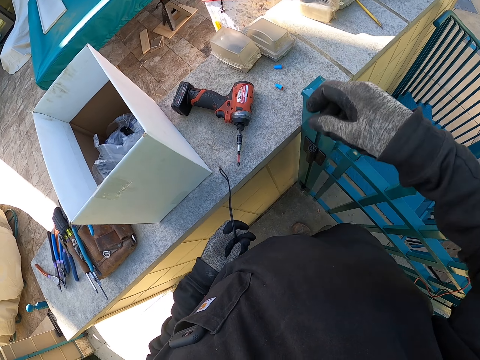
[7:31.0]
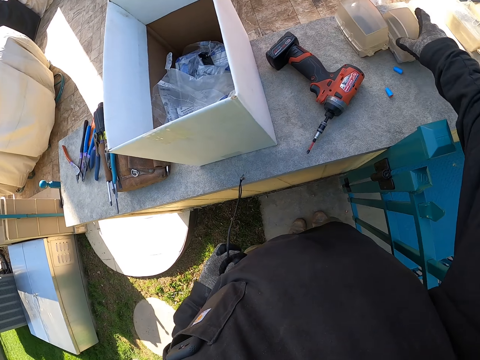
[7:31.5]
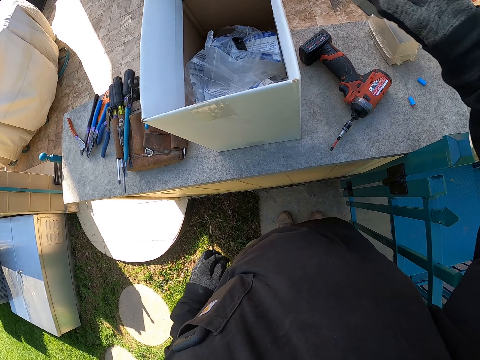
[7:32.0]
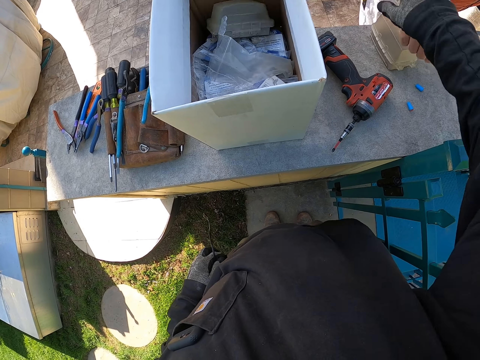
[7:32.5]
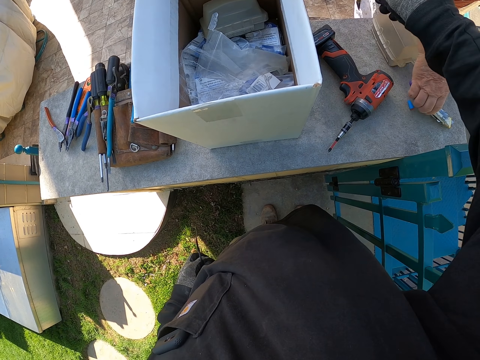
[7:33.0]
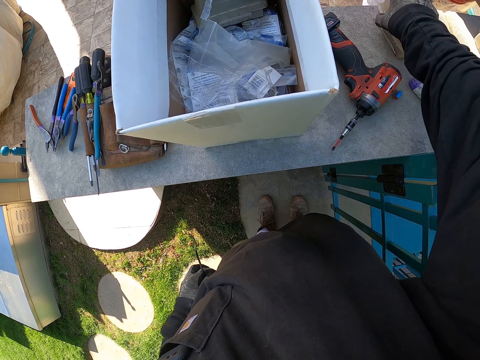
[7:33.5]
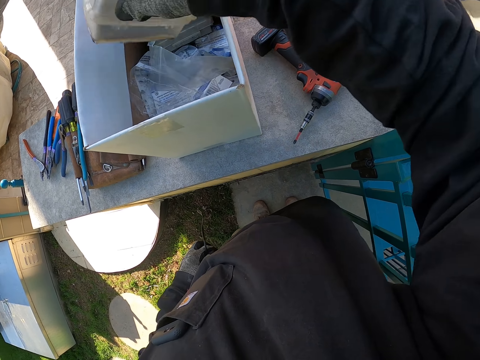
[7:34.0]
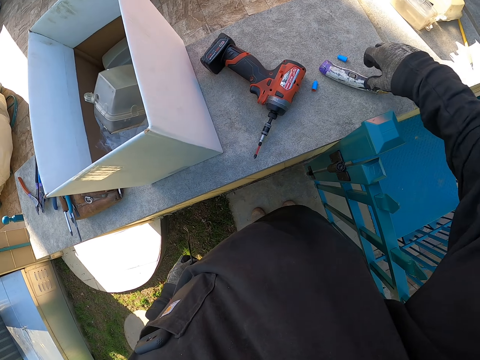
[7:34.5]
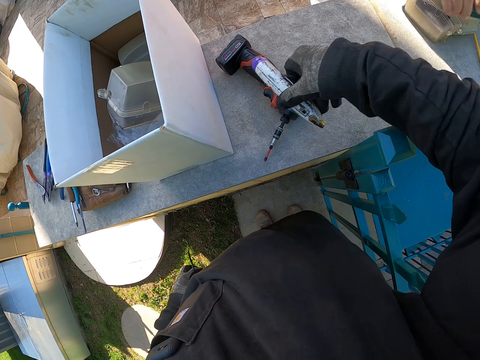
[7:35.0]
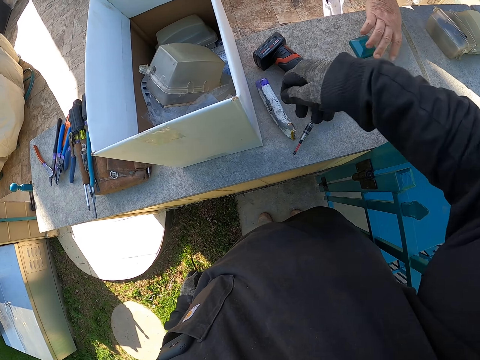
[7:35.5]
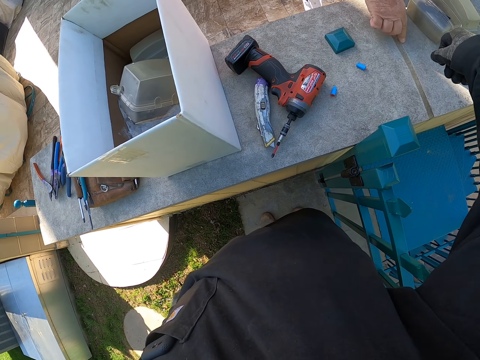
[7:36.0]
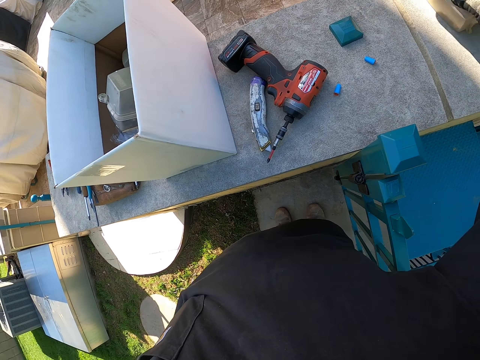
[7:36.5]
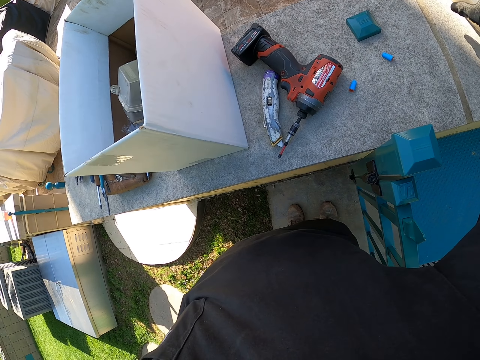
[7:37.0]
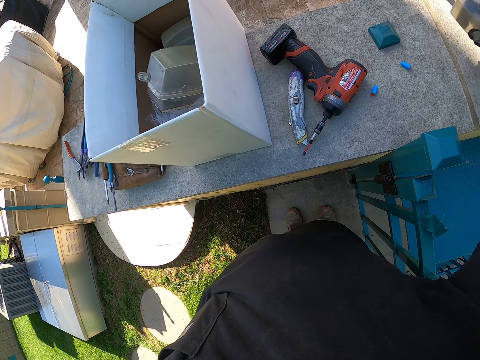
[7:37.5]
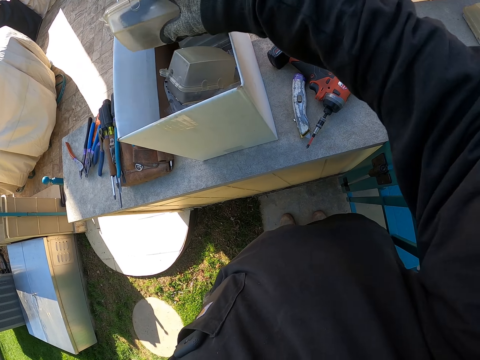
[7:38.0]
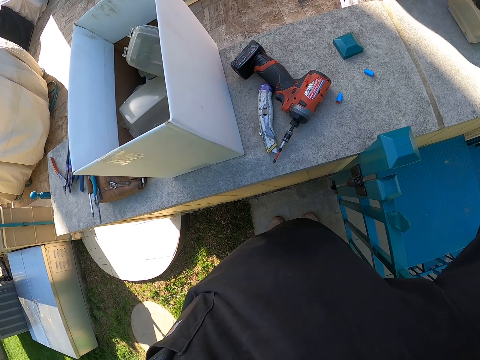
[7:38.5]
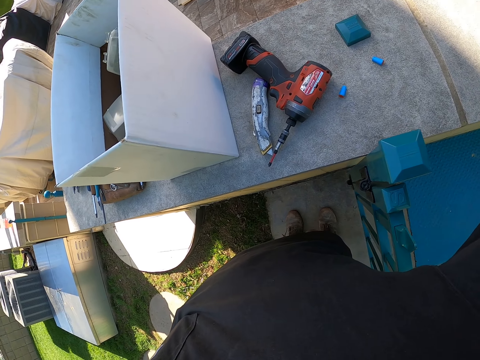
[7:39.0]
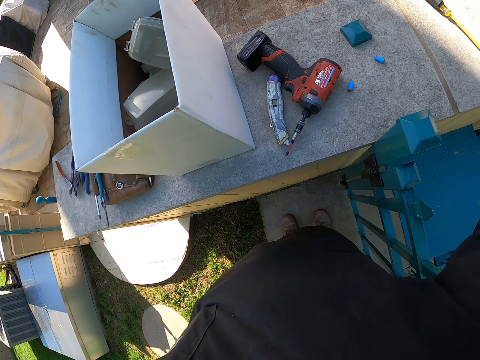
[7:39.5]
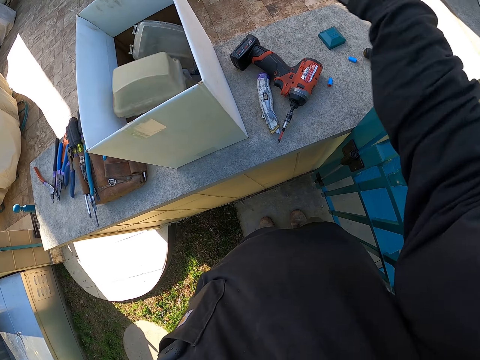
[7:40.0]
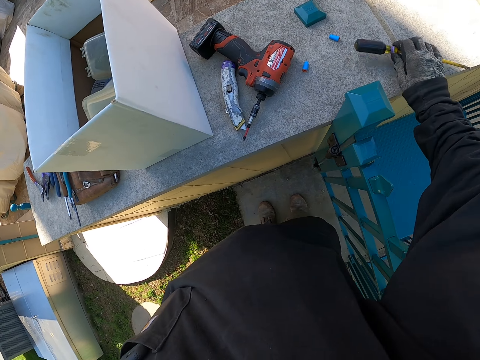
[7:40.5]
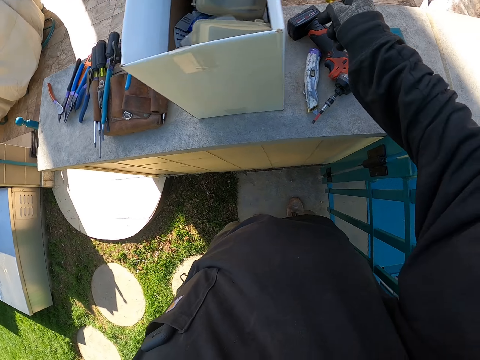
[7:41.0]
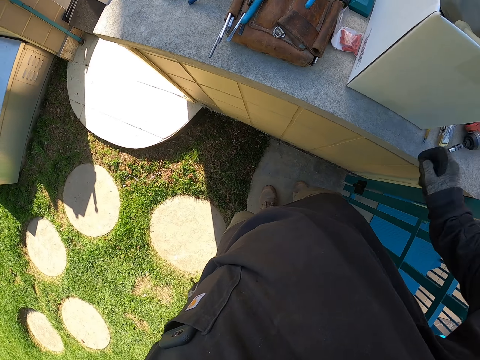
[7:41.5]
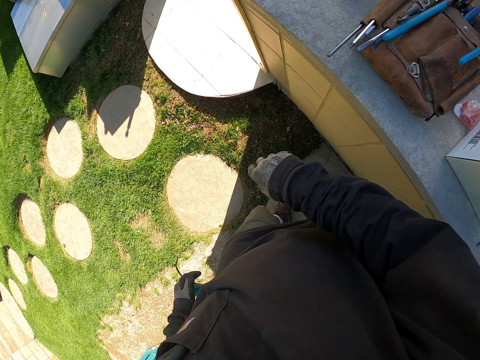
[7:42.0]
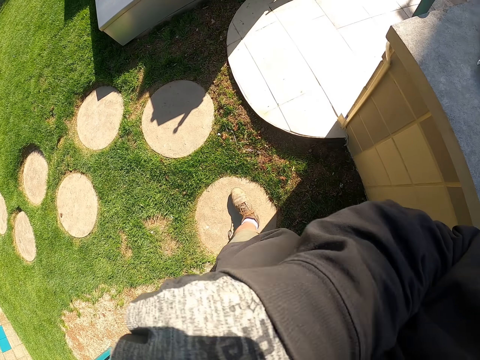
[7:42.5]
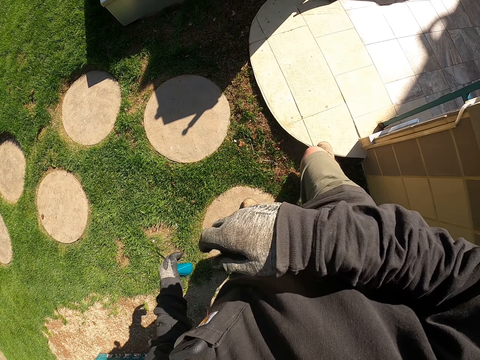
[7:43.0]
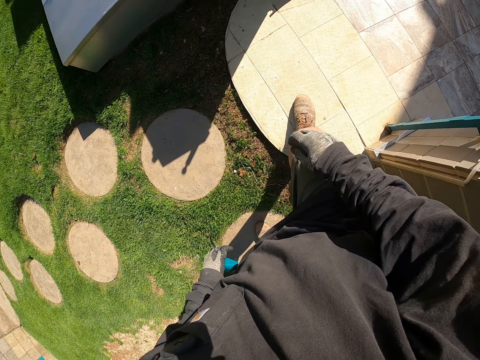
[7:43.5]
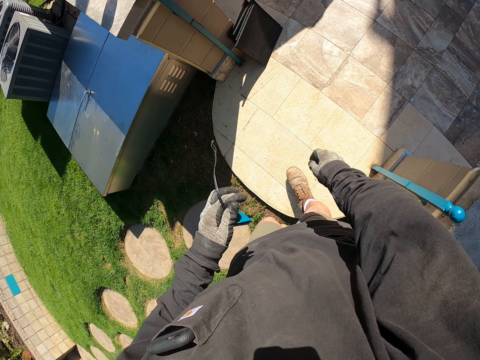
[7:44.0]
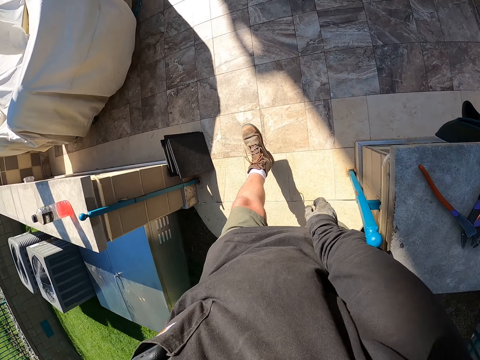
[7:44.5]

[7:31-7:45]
A man walks away. The camera wearer puts the tool container packs on the wall inside the carton box. He picks up something. The man drops a cutter knife on the wall near the camera wearer. The camera wearer puts the tool container packs in the carton box. He shifts the knife cutter on the wall. He holds a pen. He drops something. The man drops a plastic lid on the wall near the camera wearer. The camera wearer puts the tool container packs in the carton box. He picks up something. He drops something. He shifts a screwdriver on the wall. He carries the top lid in the compound. He wipes a hand on the face on his way. He walks around the compound.

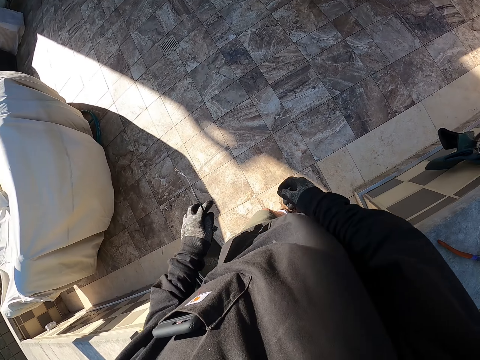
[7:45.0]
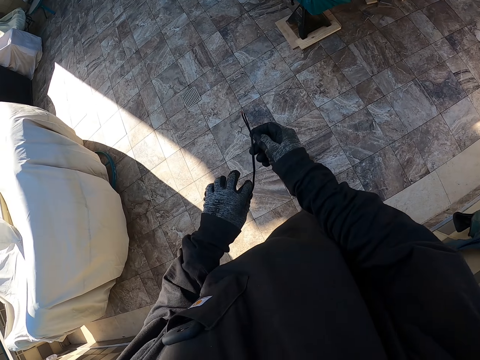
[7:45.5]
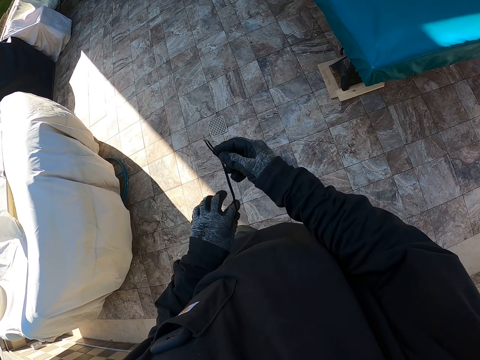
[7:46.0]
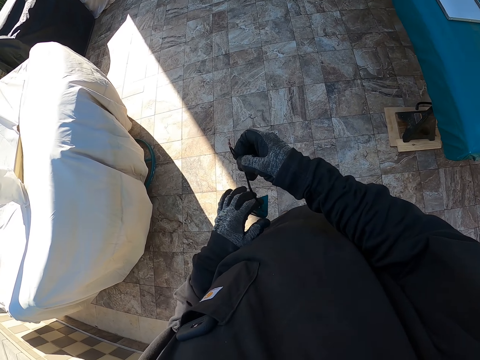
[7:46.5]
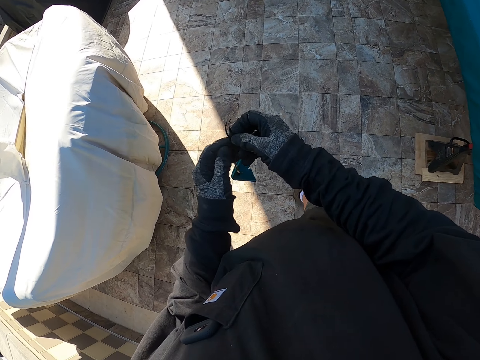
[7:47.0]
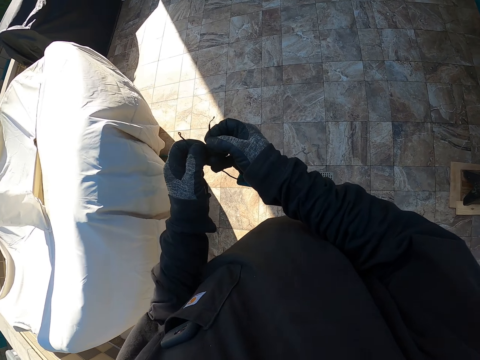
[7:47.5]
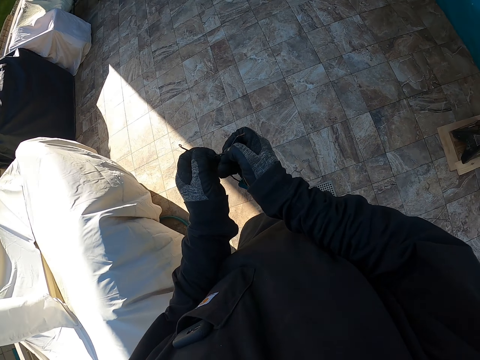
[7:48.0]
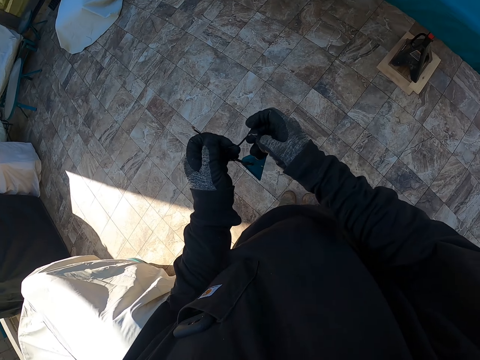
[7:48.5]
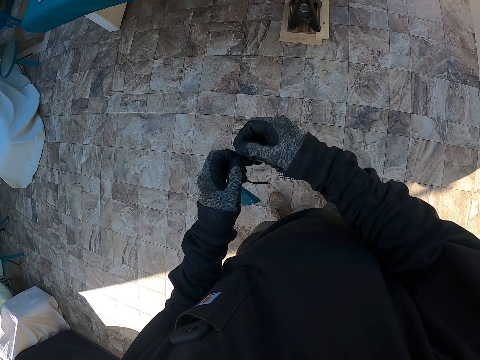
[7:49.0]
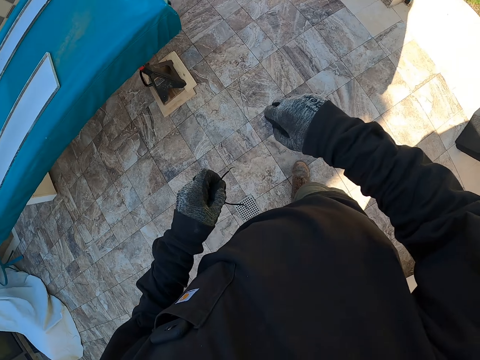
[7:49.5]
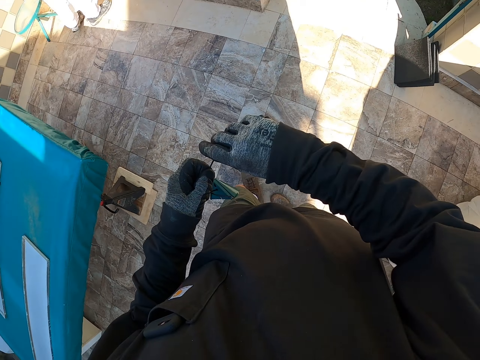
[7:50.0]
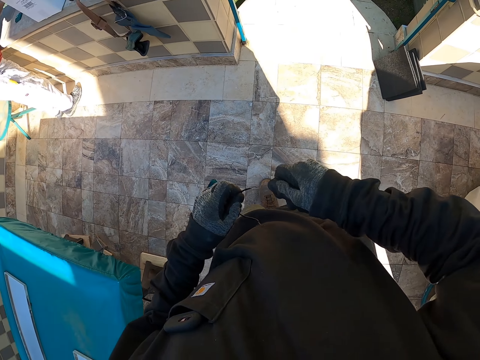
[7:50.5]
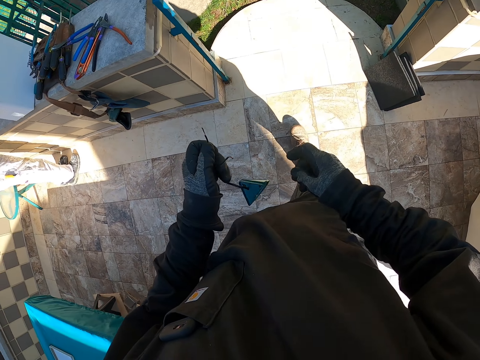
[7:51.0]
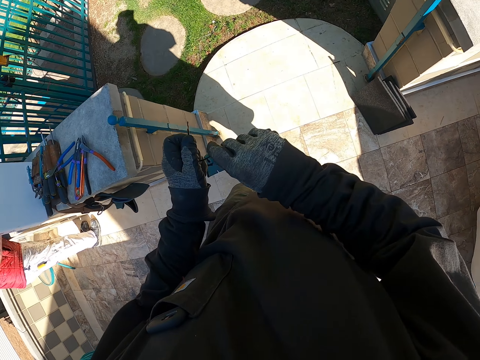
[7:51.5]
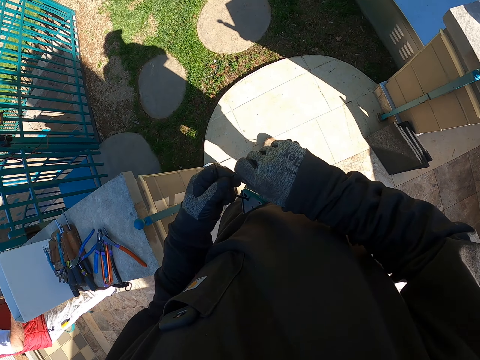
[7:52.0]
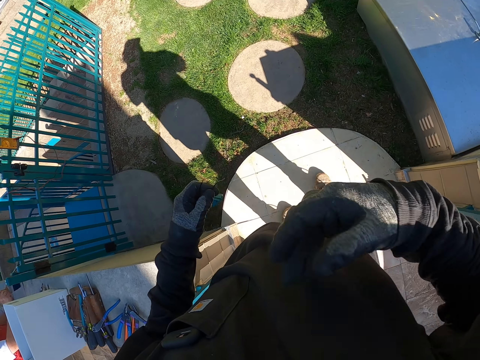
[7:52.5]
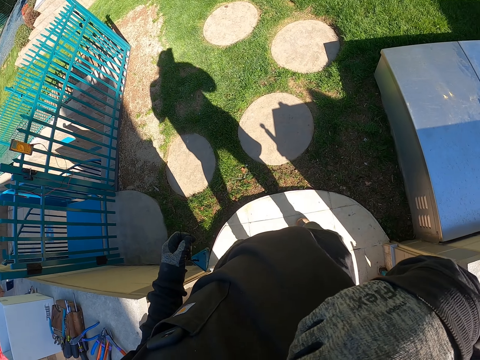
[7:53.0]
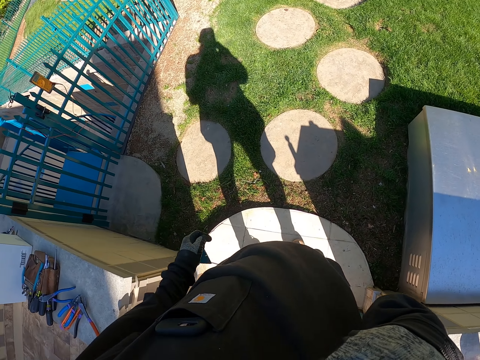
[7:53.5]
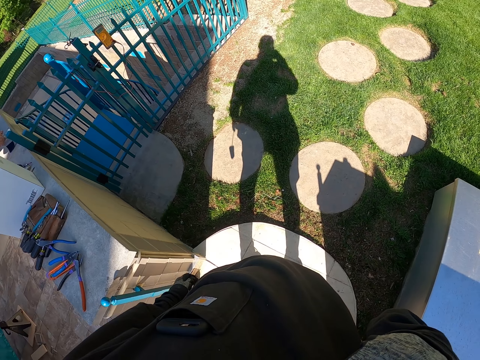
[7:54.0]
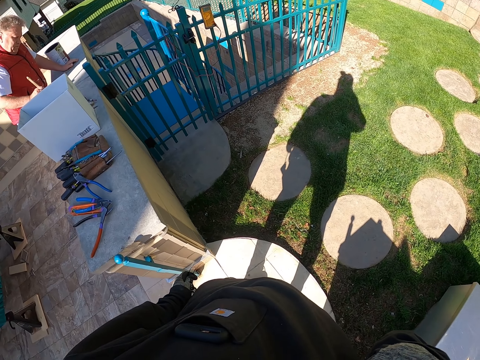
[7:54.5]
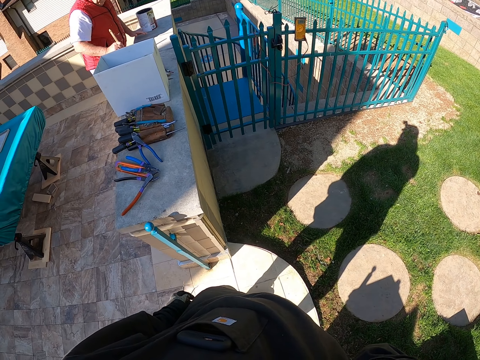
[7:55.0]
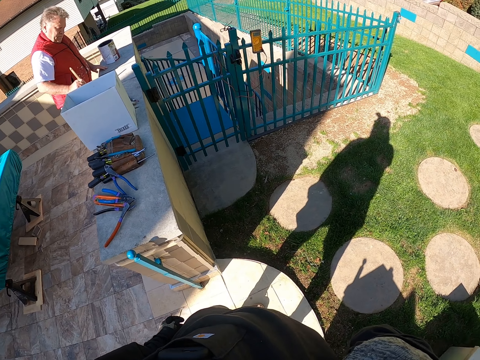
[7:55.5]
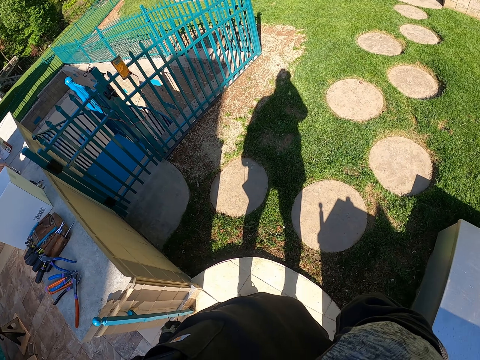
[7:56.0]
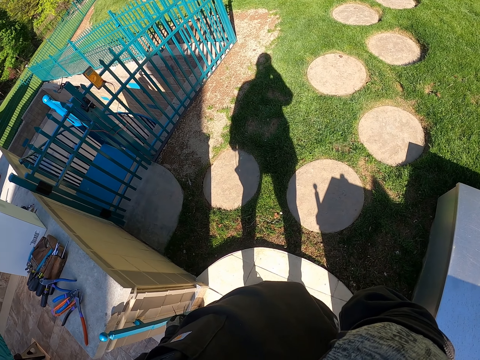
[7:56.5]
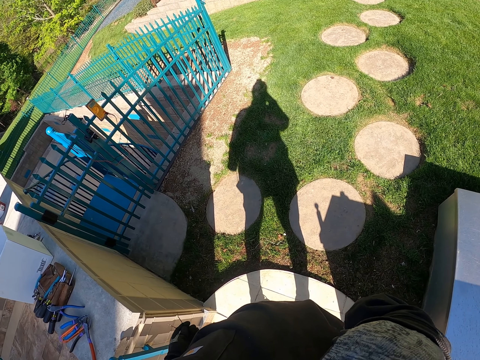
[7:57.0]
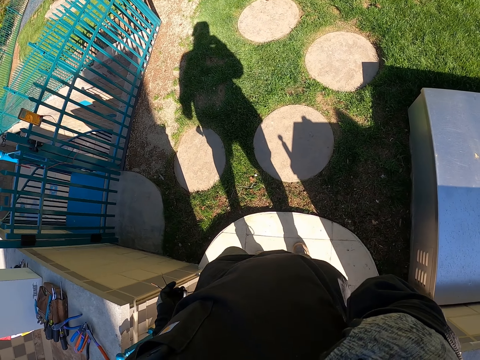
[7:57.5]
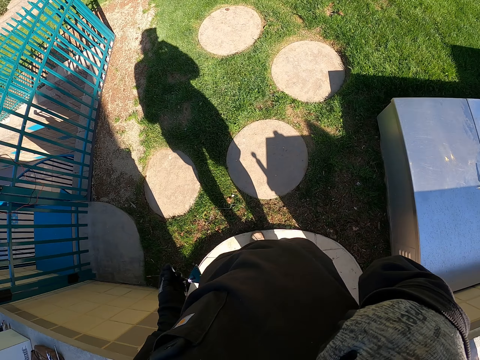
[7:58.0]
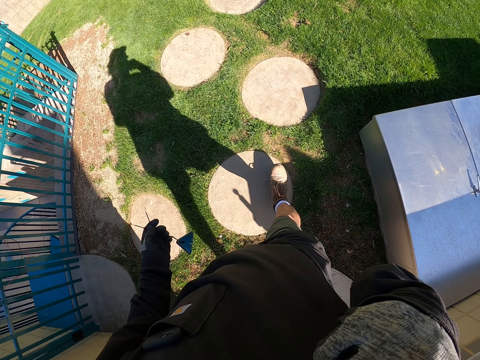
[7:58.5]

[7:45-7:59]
The camera wearer stretches the lid cables on the way. They touch a cable, walk around and stand. A man paints on the wall. The camera wearer looks around. They carry the top lid in the compound.
